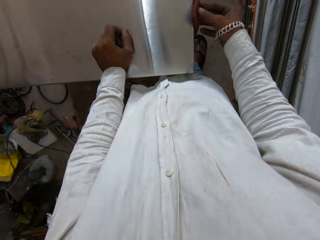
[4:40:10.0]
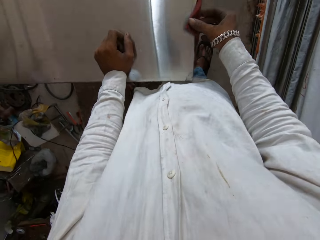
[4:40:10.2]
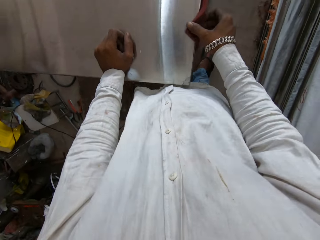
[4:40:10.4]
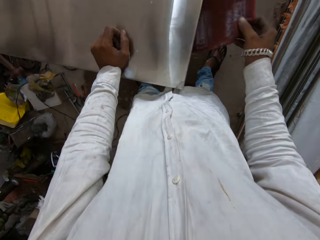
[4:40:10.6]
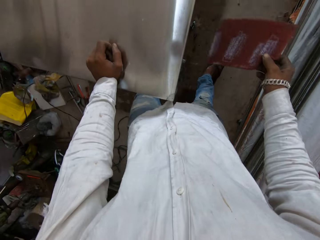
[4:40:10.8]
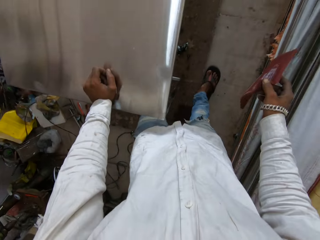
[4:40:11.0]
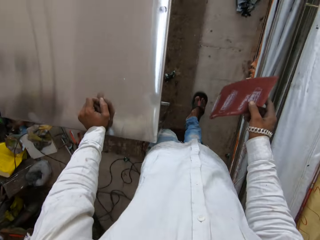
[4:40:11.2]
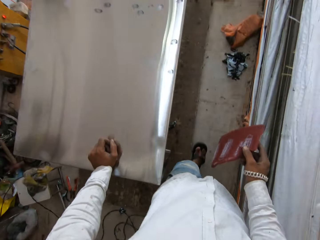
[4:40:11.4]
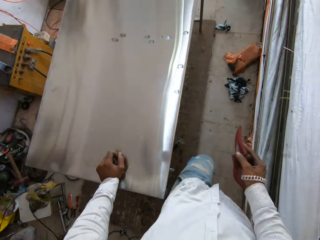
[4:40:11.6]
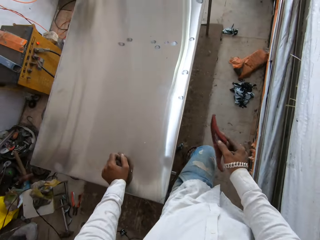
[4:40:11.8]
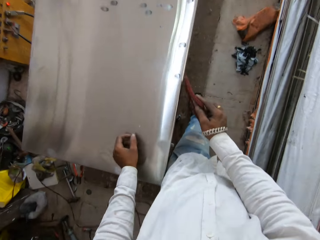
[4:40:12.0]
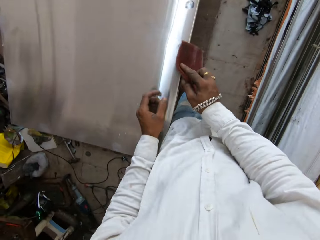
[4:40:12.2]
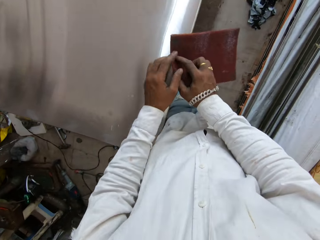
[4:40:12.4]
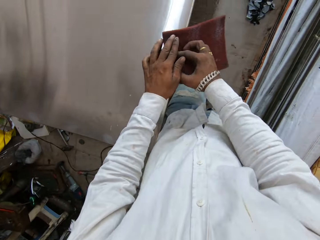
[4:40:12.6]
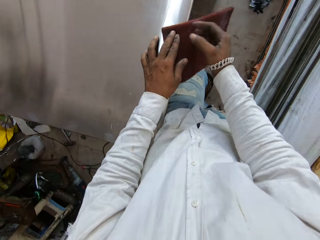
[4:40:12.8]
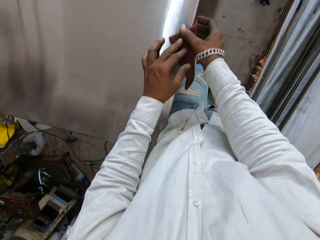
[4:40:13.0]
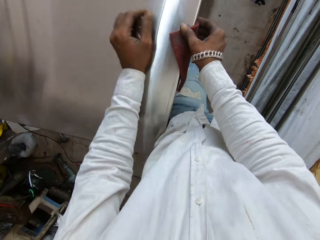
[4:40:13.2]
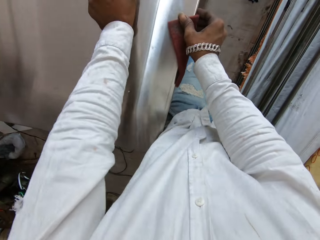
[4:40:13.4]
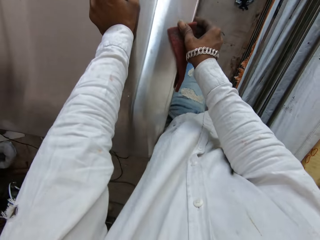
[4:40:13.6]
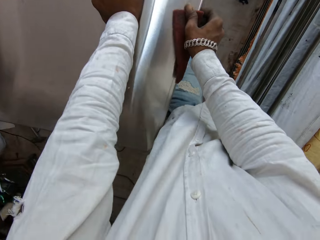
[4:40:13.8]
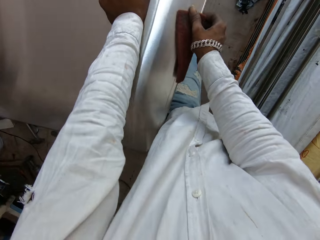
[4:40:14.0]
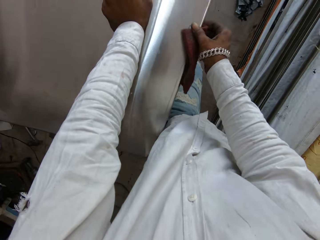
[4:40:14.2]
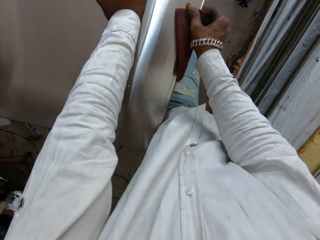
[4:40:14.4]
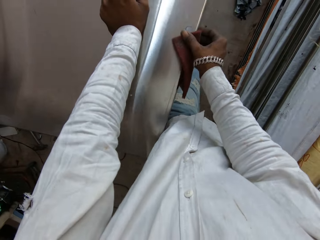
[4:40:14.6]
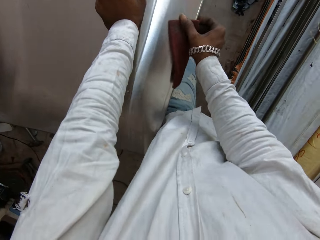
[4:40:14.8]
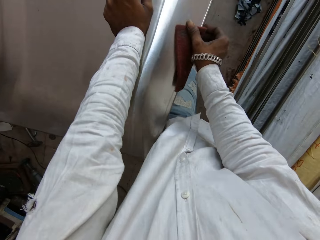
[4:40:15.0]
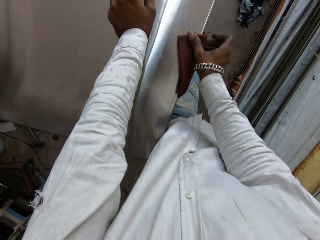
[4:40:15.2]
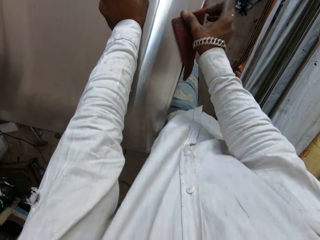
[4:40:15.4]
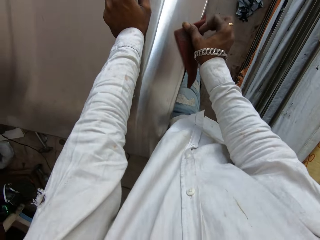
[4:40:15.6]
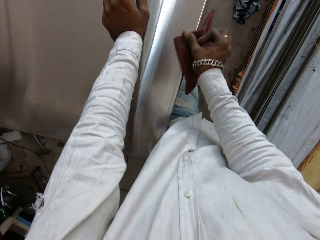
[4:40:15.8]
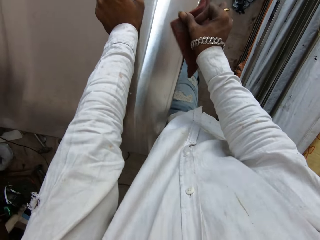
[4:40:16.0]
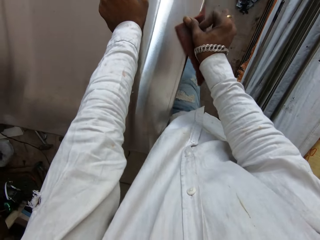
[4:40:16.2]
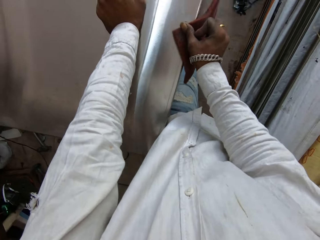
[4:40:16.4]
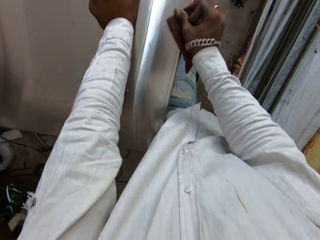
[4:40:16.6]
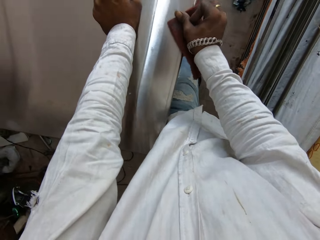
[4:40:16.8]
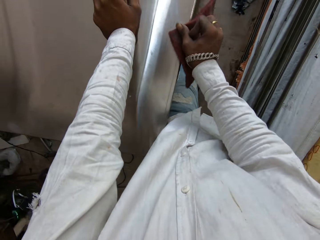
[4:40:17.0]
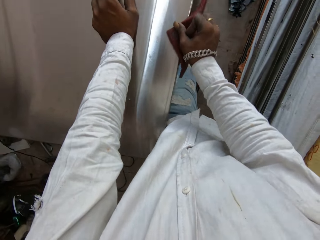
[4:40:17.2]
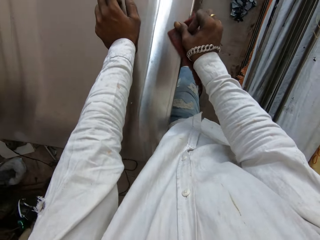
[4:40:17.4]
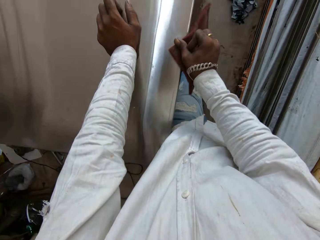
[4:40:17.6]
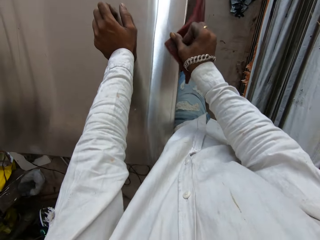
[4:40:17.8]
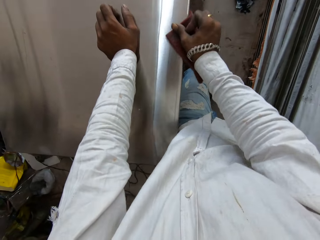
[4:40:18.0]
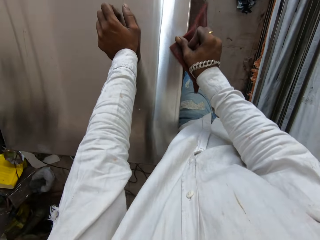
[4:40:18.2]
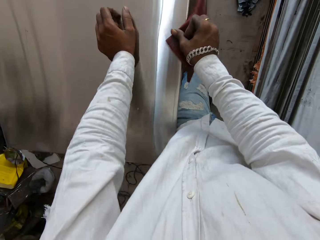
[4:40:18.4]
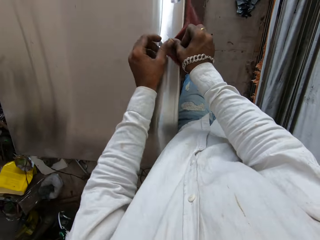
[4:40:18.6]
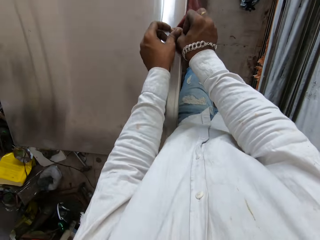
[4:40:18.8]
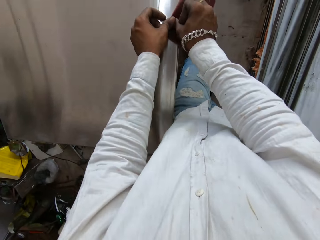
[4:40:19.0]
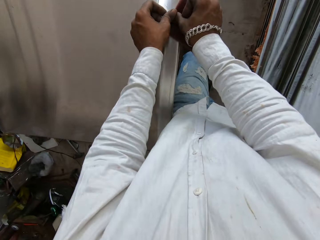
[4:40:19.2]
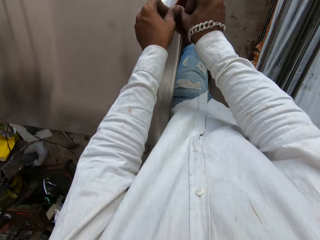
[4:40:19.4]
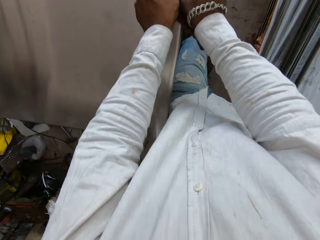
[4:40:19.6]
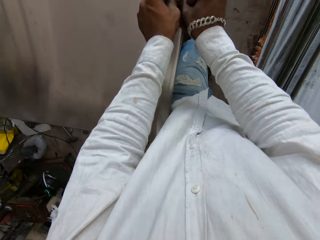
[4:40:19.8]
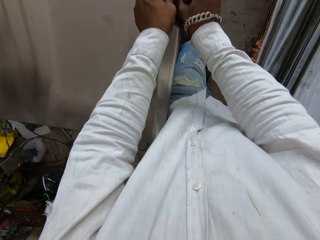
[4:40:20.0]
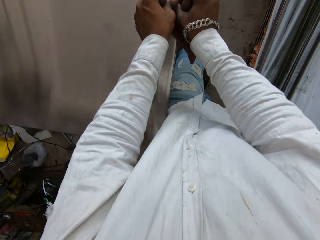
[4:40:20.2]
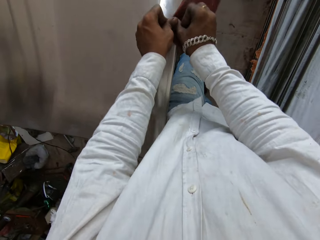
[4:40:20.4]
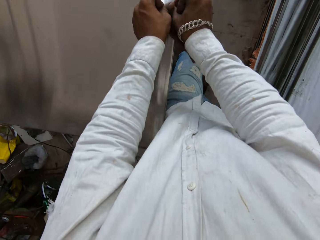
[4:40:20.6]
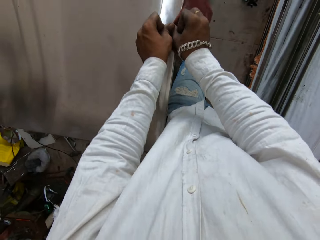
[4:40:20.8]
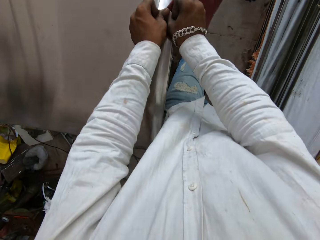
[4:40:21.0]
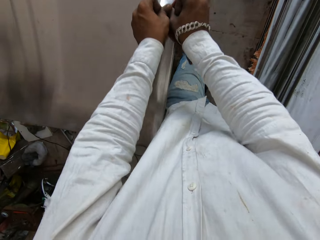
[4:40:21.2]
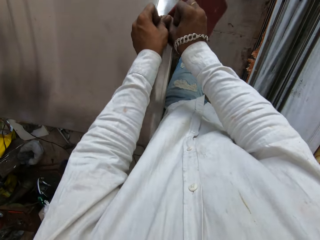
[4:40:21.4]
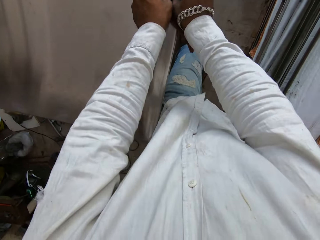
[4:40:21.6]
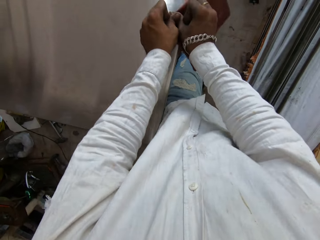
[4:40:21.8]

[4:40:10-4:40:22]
The camera wearer holds the scrub pad with the right hand. He moves his leg. He places the scrub pad on the metal table with the right hand. He scrubs the metal table with the scrub pad in the right hand. He holds the scrub pad with both hands.

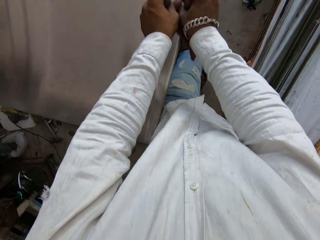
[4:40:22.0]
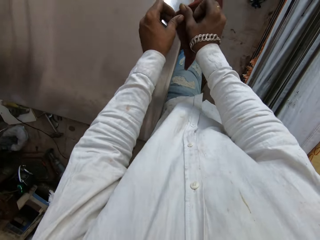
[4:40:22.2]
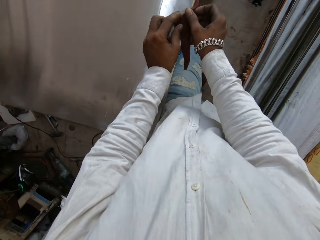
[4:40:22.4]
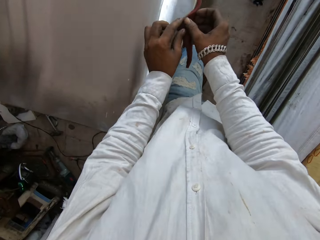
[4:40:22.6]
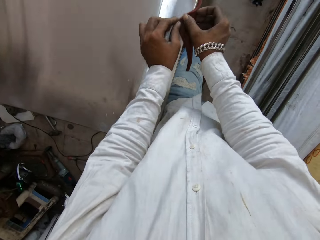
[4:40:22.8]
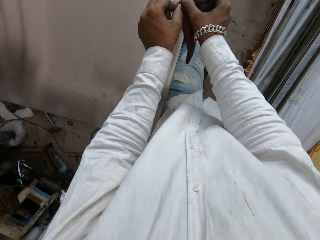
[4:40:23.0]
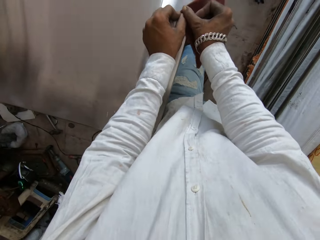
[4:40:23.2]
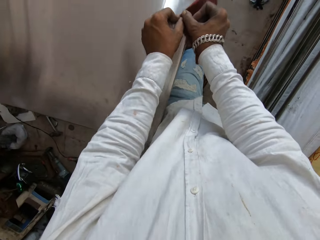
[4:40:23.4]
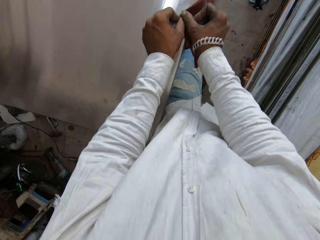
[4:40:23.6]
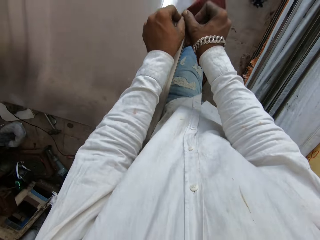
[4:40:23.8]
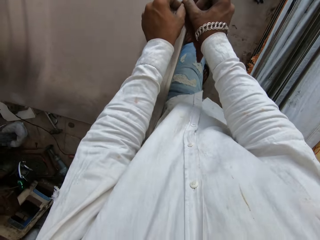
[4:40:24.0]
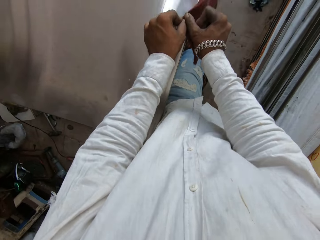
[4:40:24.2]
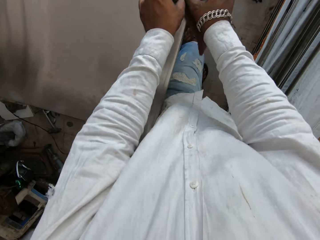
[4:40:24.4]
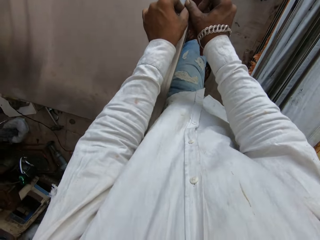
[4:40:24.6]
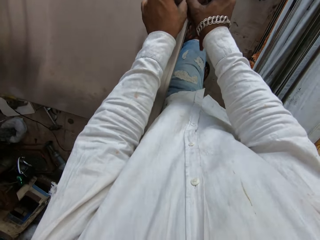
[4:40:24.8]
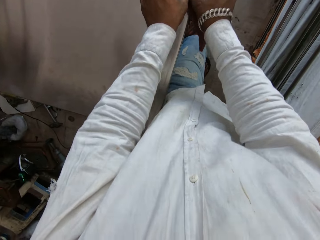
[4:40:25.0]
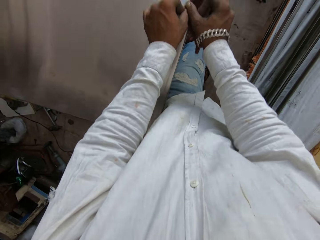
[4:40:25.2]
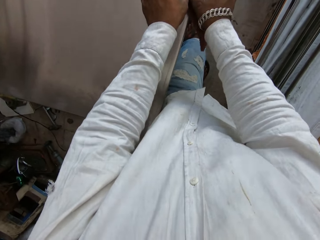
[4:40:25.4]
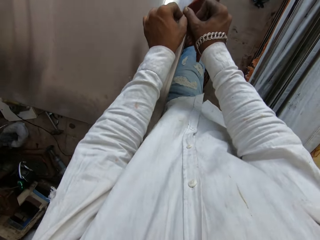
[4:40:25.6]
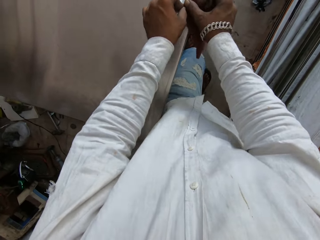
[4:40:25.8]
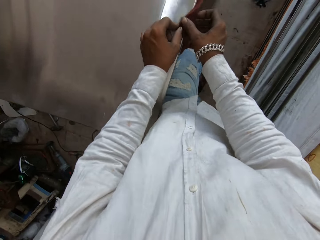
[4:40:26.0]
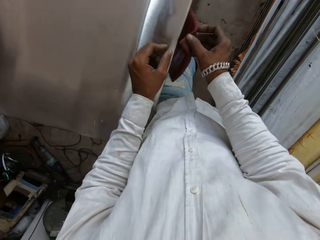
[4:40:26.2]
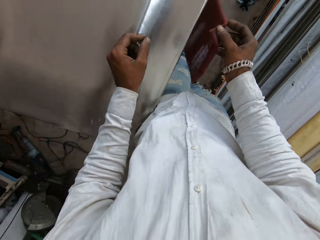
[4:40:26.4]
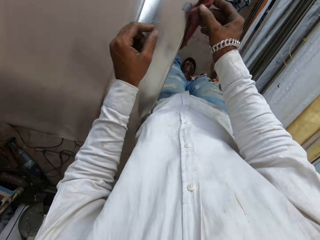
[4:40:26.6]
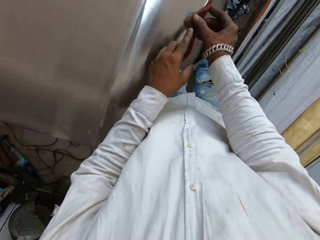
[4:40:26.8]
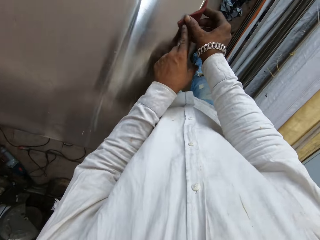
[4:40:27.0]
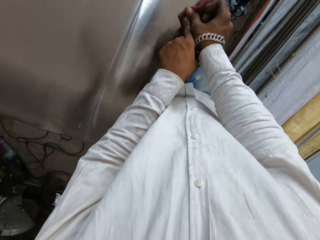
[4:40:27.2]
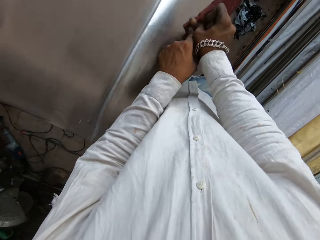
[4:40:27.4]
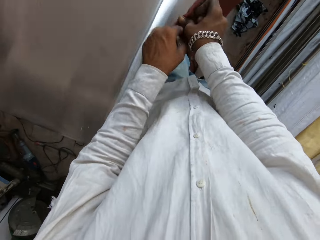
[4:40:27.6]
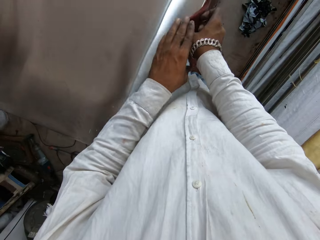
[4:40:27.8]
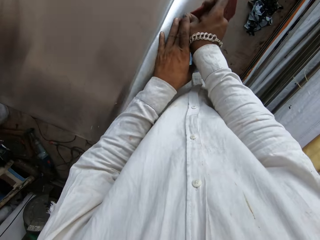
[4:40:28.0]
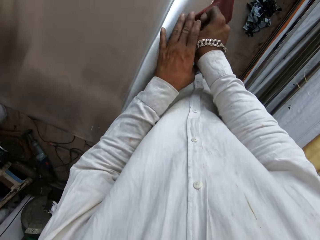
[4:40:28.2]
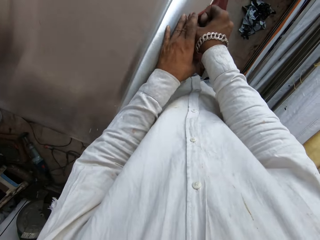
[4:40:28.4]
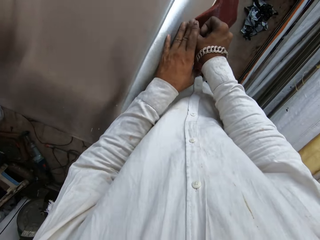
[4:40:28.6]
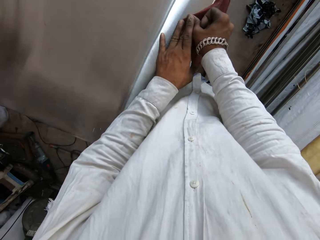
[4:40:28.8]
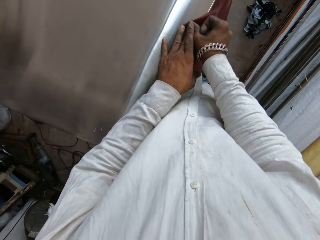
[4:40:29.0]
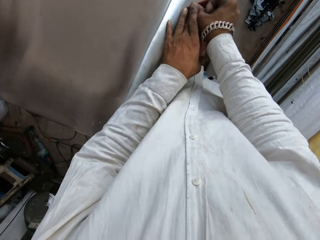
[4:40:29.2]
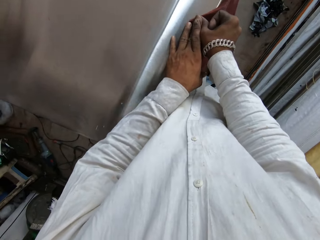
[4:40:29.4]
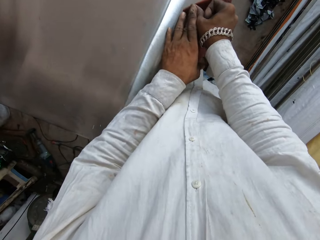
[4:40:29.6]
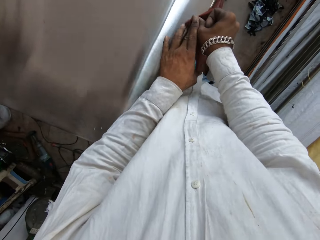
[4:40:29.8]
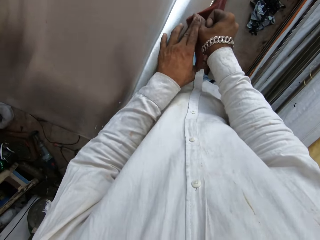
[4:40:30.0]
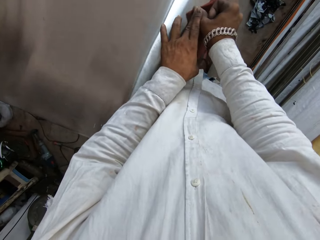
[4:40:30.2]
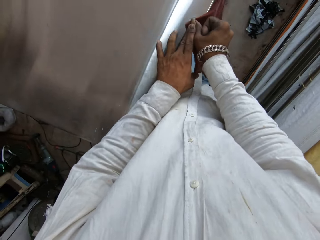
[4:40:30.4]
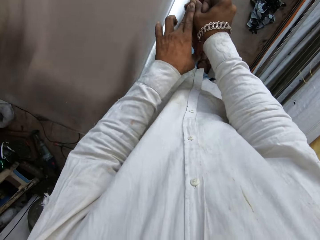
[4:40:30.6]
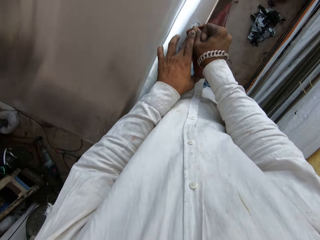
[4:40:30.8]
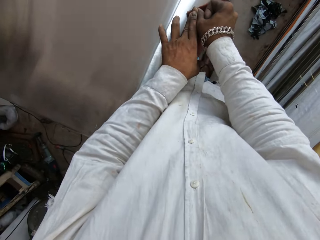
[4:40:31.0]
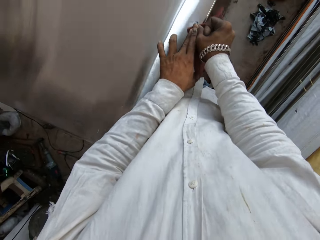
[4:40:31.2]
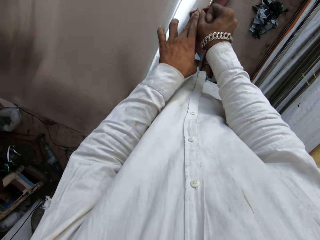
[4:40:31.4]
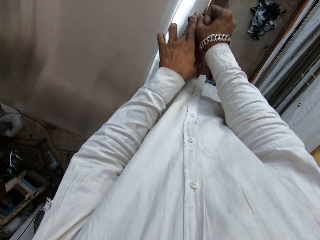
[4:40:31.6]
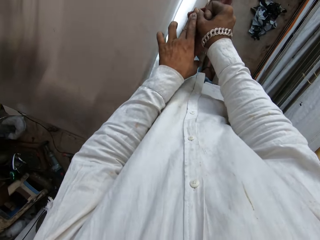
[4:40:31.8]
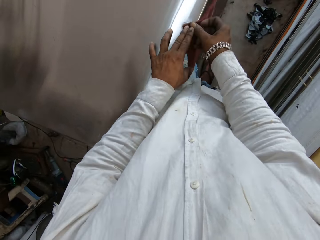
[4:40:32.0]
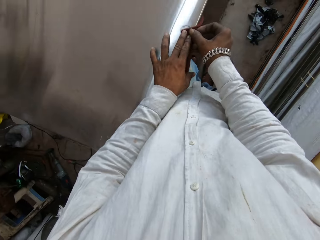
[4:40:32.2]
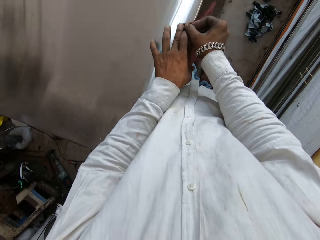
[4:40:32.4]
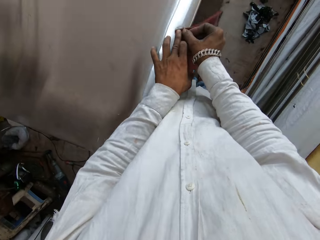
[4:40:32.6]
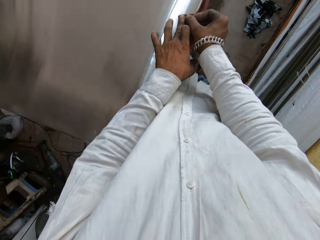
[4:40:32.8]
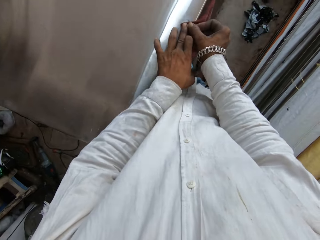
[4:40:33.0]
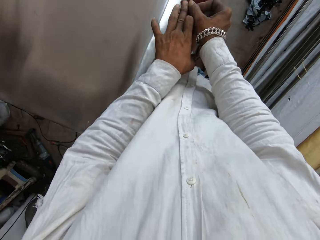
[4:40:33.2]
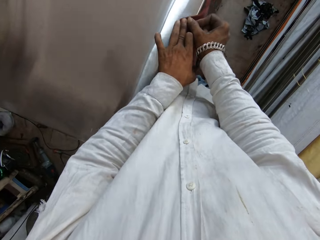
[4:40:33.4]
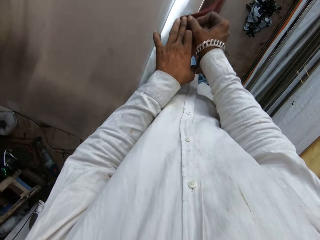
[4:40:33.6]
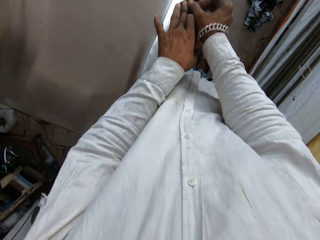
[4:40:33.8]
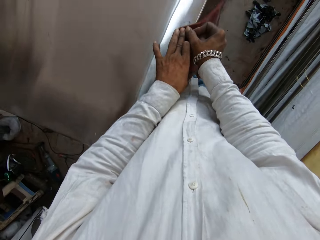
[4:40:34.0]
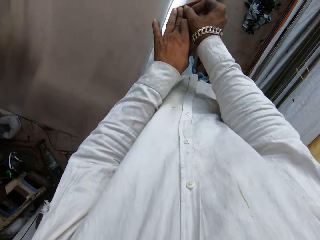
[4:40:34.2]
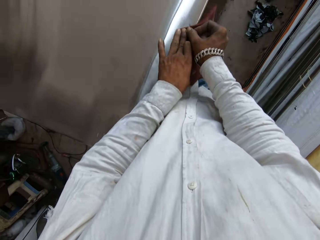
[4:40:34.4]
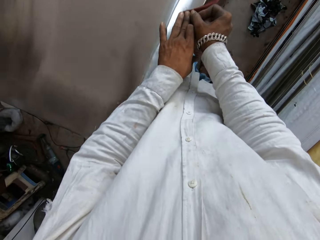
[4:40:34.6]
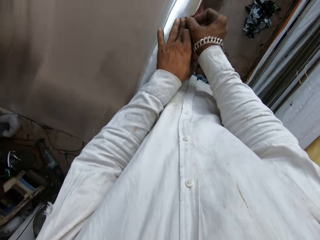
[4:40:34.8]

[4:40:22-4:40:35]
The camera wearer scrubs the metal table with the scrub pad in both hands.
